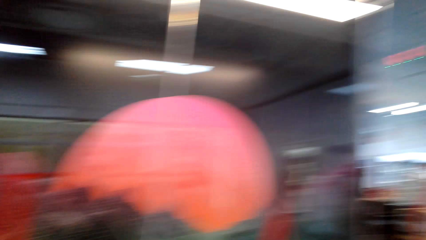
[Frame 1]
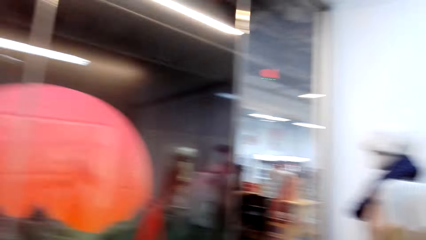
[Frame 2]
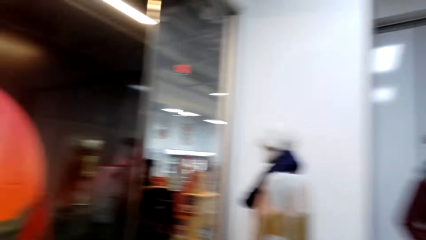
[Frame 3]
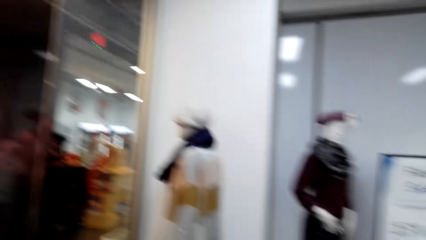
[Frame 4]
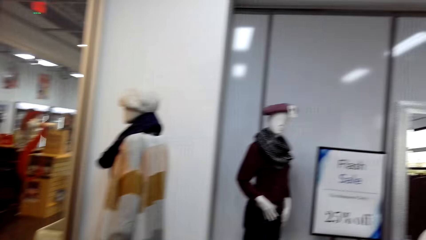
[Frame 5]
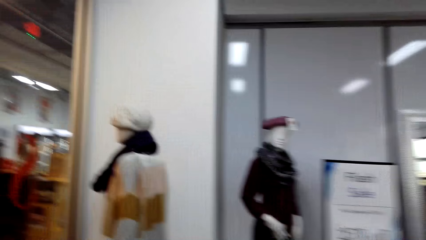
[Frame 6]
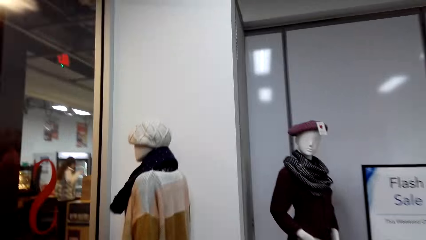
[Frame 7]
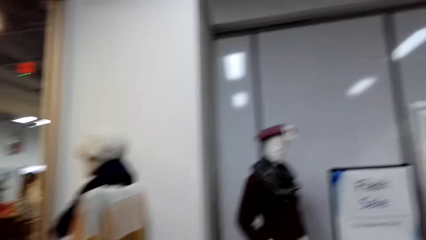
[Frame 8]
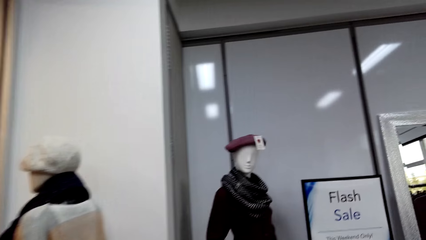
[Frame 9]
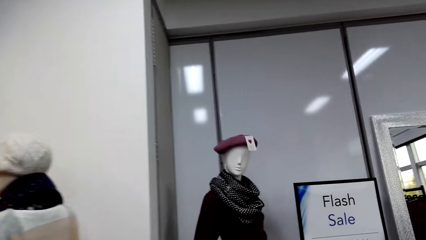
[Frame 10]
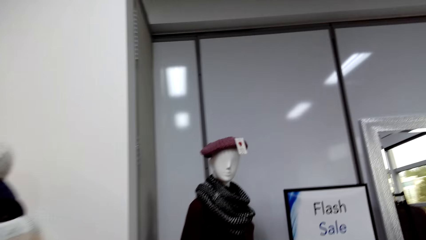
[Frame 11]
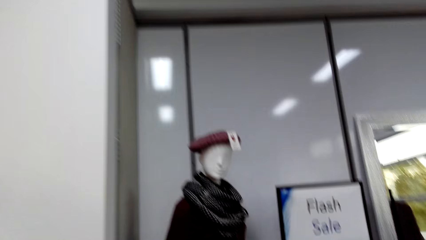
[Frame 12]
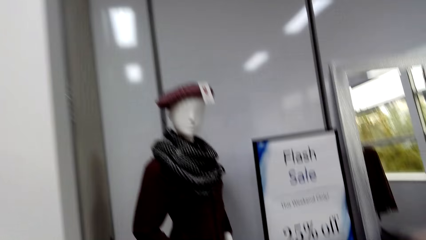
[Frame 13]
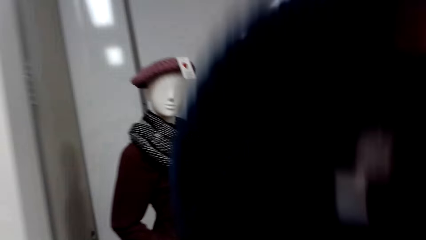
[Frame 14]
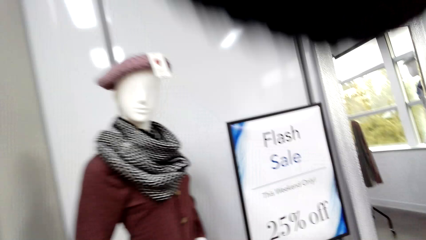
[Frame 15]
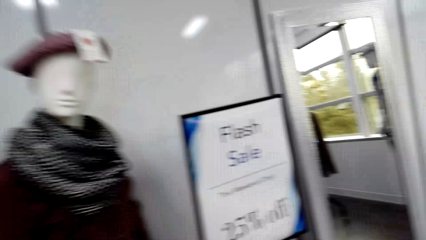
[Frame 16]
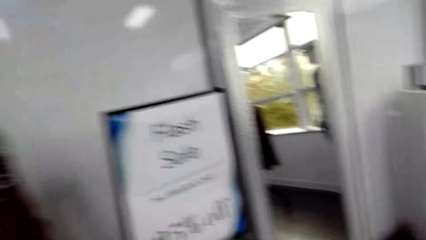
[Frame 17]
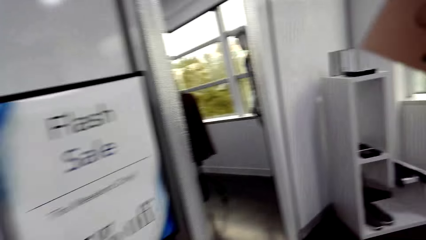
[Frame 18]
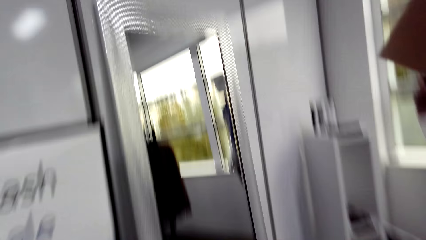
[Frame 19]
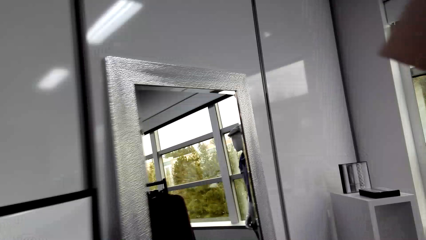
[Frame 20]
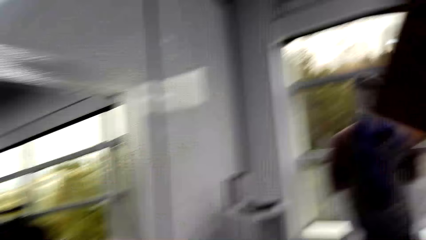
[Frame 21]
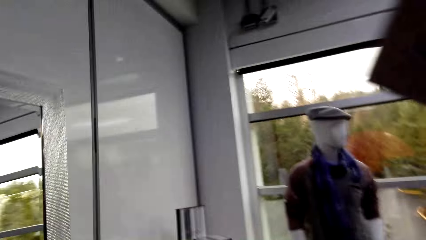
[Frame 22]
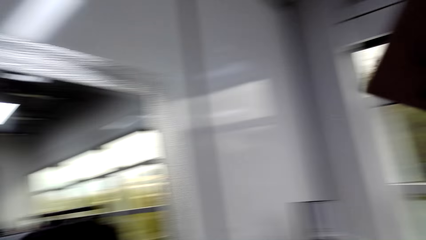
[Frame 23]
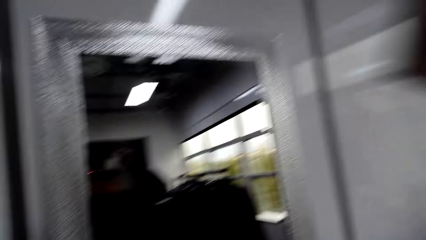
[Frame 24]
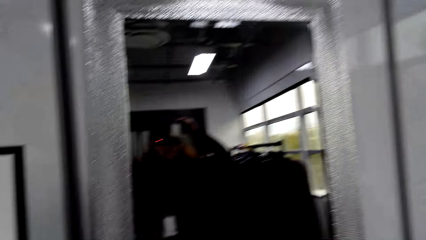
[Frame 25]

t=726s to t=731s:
The camera wearer moves around the room. They fit the beret hat.

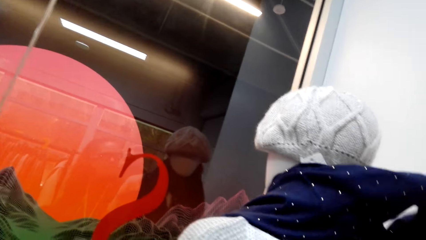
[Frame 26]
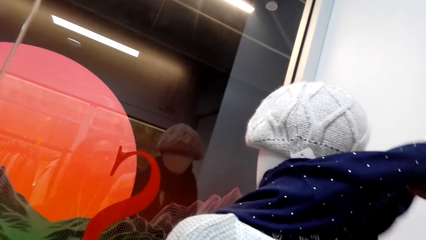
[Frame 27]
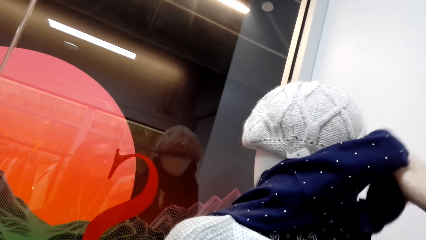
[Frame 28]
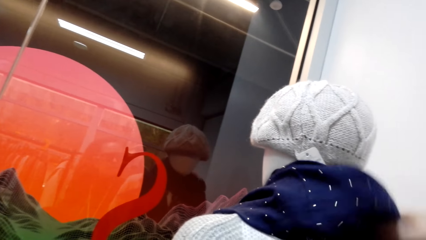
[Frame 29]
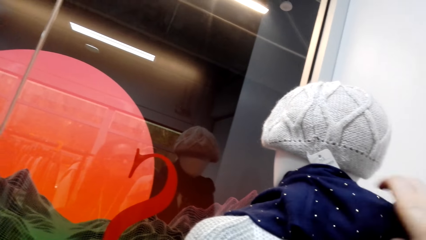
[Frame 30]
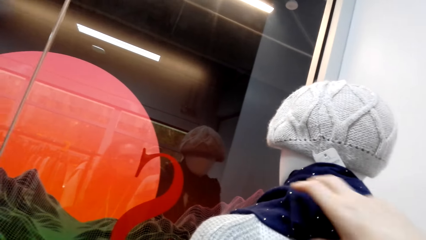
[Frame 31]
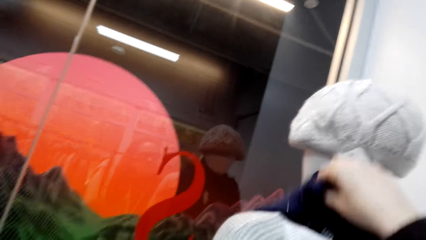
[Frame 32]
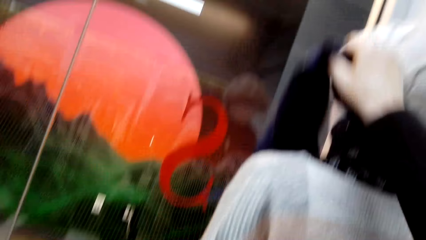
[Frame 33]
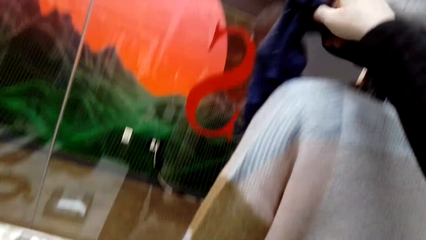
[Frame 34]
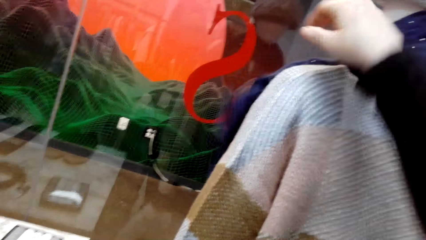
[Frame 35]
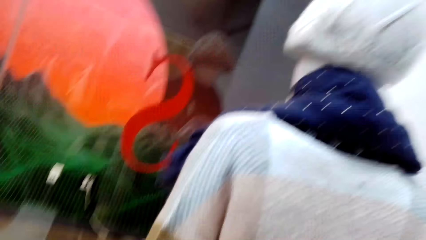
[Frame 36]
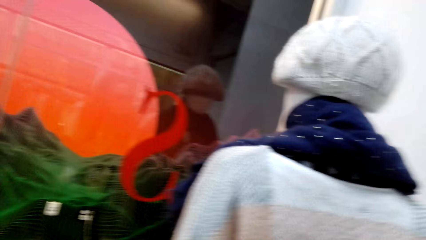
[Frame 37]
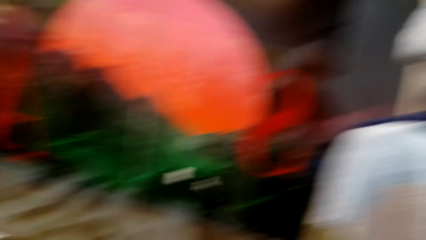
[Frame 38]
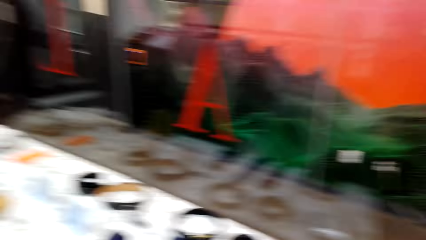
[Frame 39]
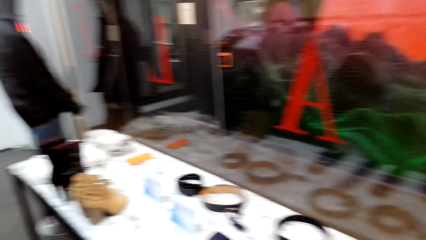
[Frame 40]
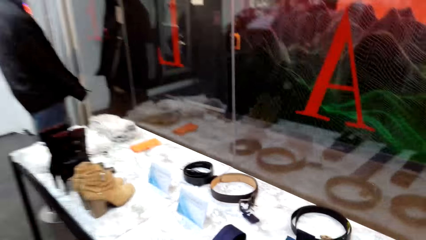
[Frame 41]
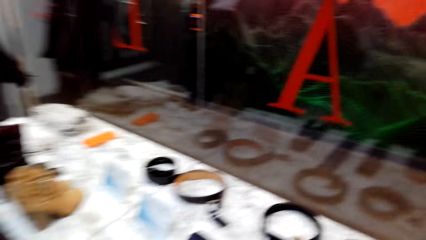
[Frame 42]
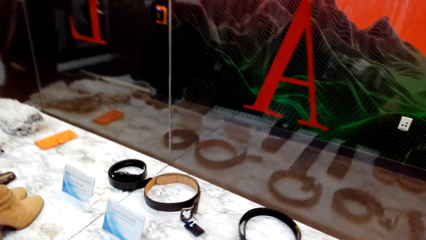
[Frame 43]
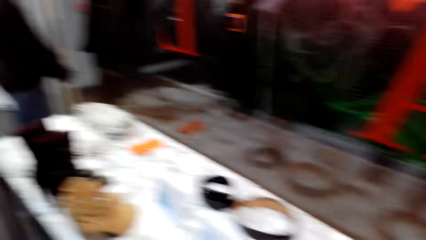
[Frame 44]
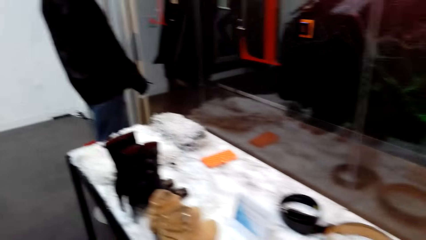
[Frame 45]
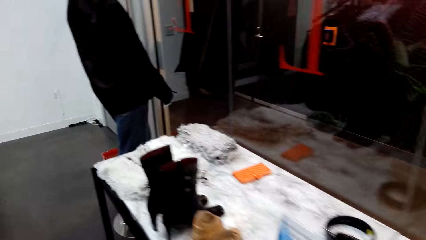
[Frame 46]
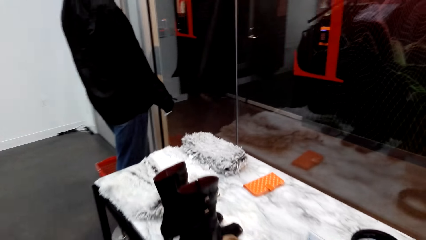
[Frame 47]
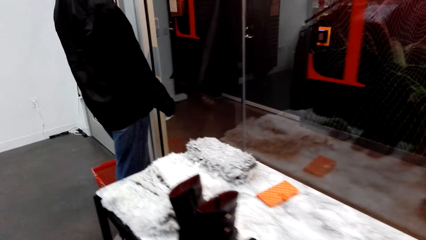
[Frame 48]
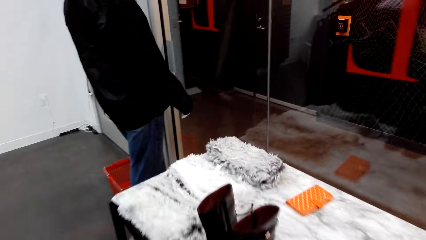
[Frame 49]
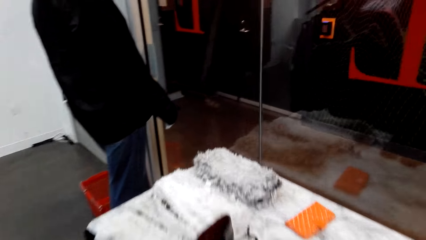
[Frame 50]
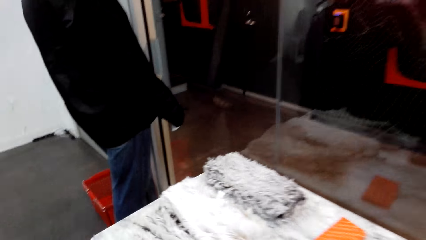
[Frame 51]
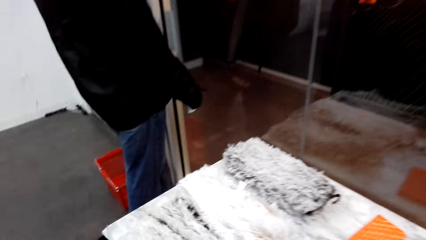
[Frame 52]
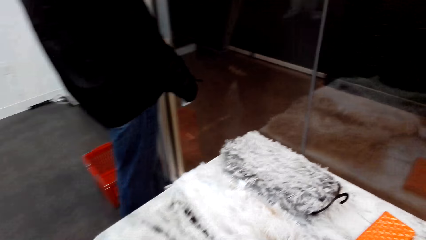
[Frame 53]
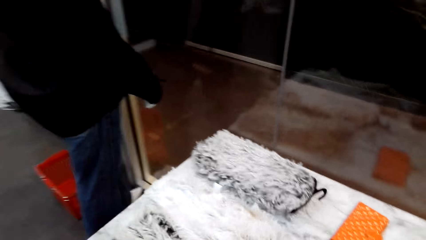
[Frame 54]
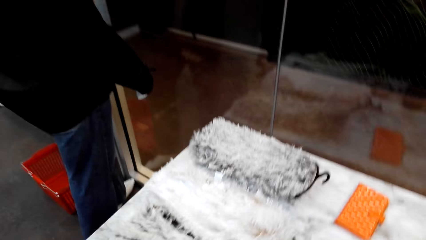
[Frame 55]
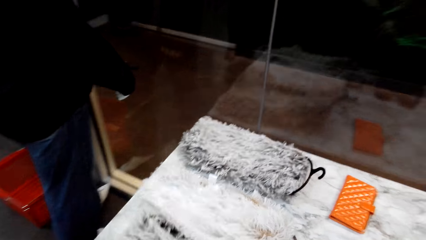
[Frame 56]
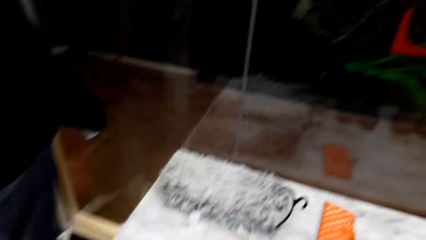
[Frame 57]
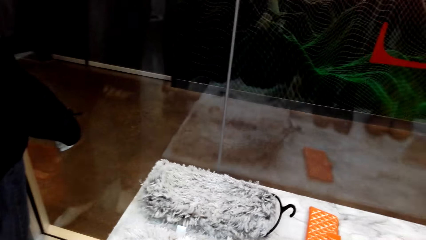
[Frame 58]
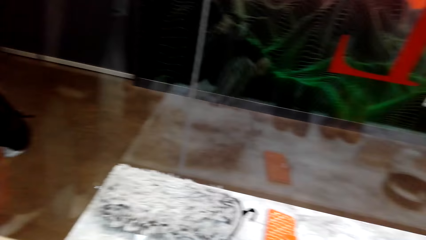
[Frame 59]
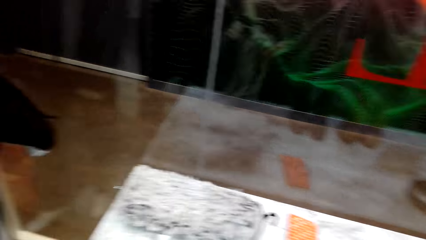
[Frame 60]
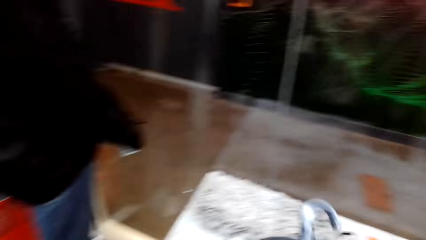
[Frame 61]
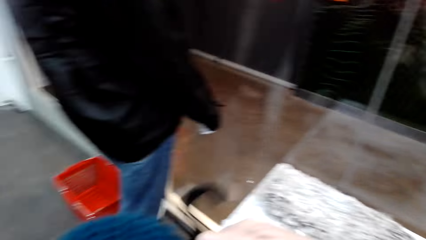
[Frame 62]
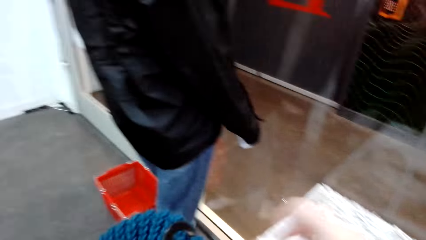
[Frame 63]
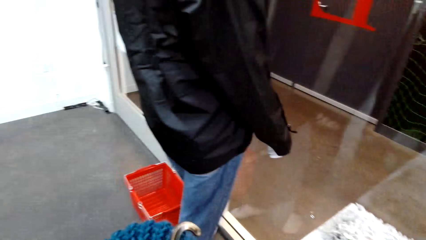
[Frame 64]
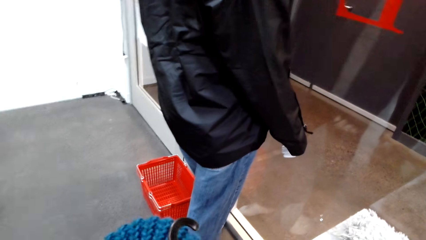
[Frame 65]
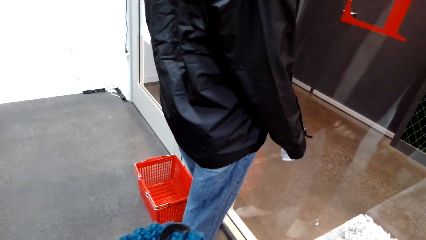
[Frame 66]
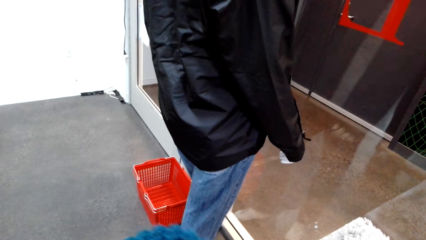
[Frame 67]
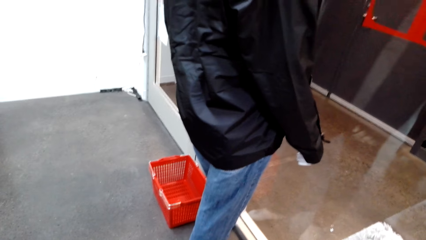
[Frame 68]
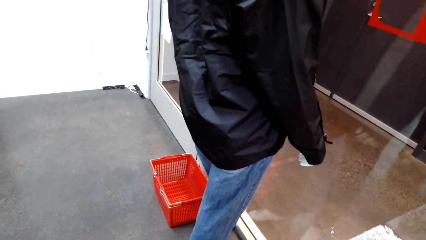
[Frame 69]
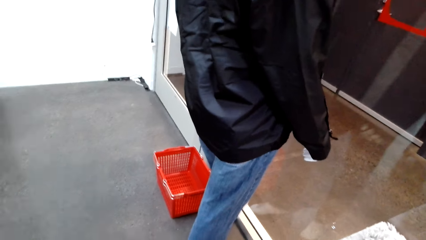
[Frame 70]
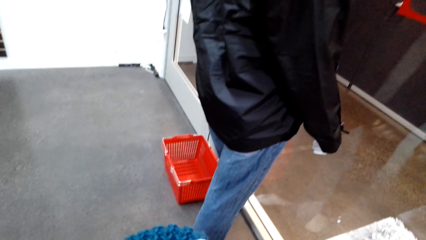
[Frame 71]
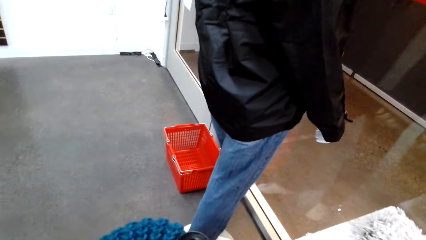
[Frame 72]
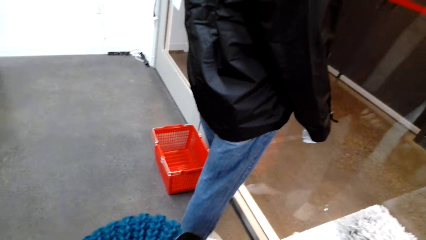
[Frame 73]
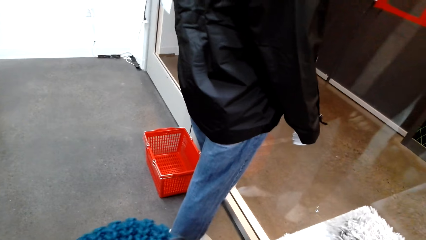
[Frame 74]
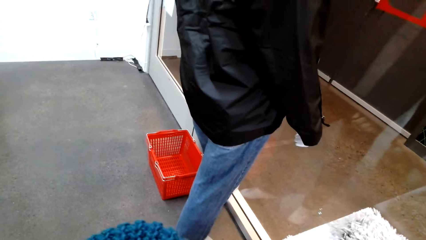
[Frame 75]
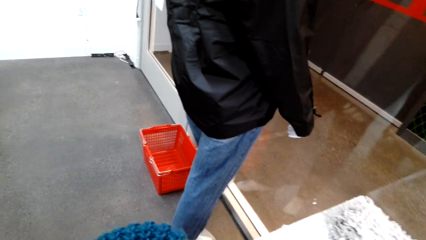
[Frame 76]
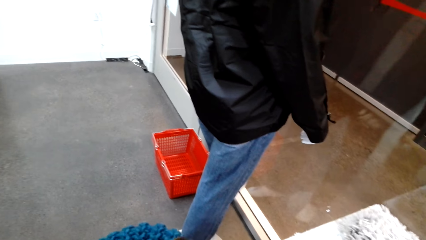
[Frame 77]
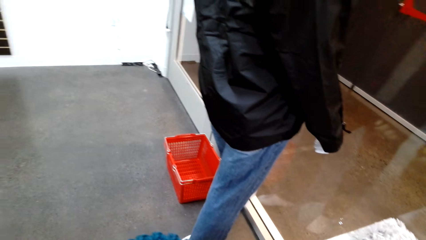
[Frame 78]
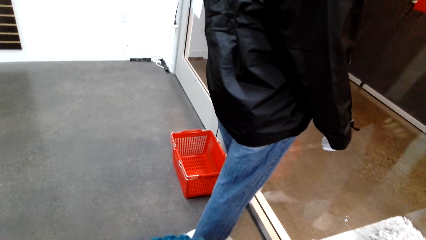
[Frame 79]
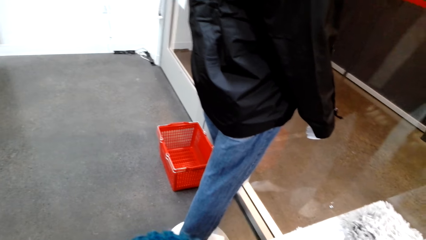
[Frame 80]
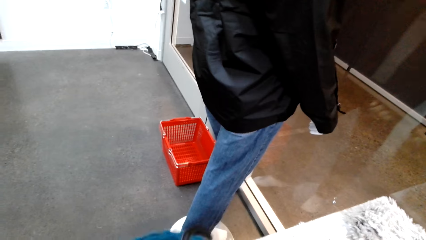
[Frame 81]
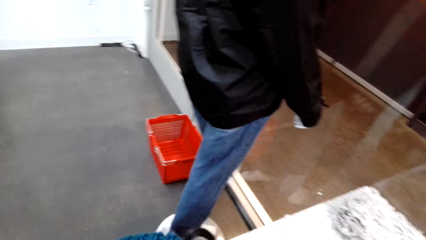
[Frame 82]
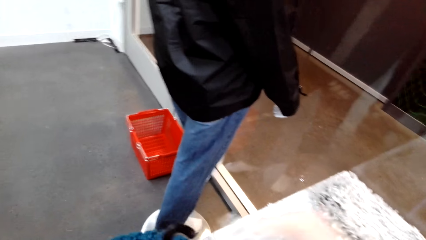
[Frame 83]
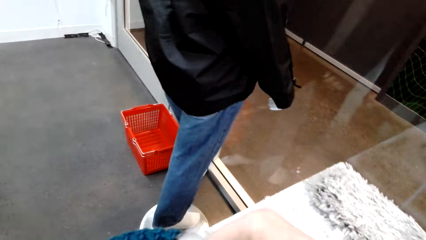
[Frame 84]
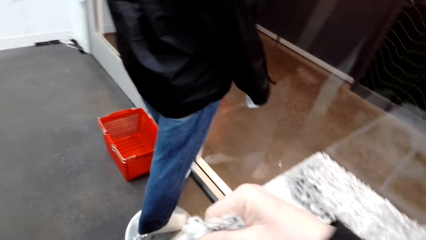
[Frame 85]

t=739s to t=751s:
A woman aligns clothes with the right hand. The camera wearer looks around, moves around the room and picks the clothes.
